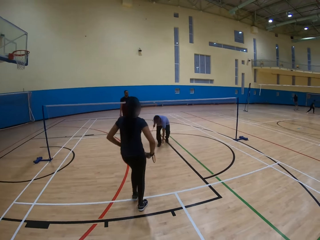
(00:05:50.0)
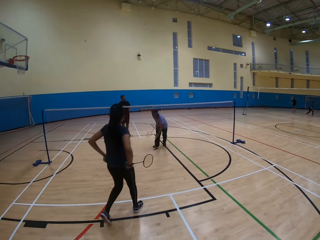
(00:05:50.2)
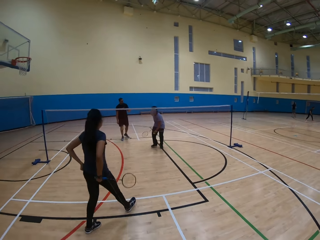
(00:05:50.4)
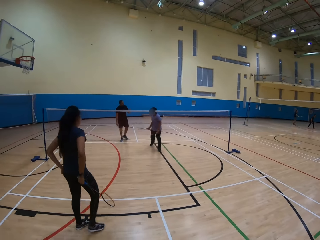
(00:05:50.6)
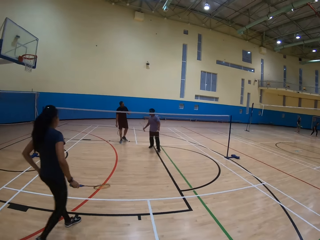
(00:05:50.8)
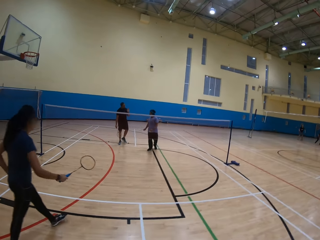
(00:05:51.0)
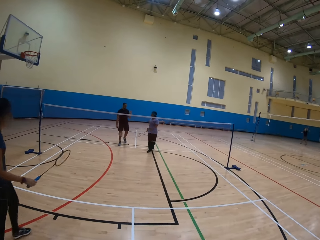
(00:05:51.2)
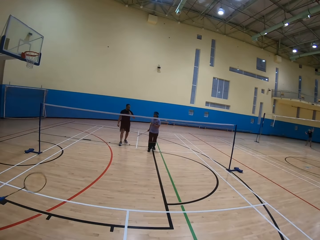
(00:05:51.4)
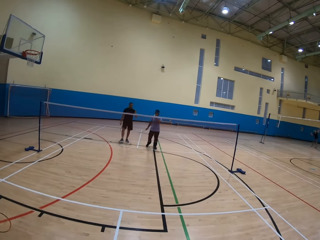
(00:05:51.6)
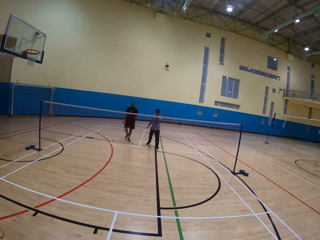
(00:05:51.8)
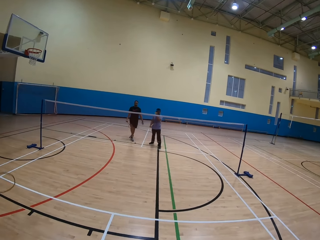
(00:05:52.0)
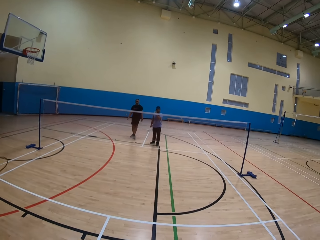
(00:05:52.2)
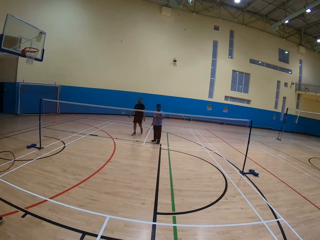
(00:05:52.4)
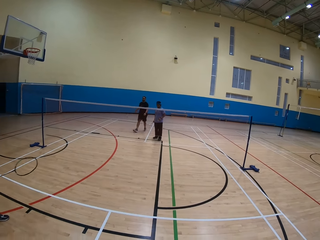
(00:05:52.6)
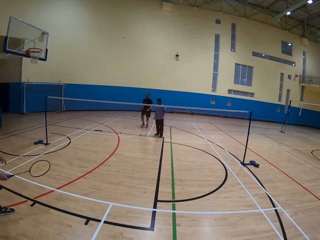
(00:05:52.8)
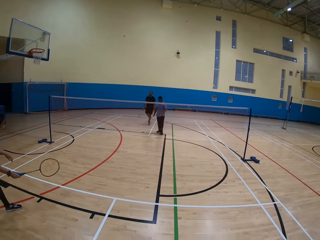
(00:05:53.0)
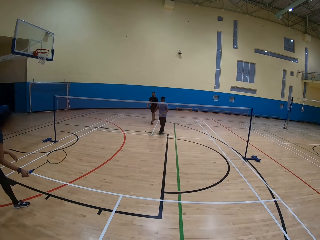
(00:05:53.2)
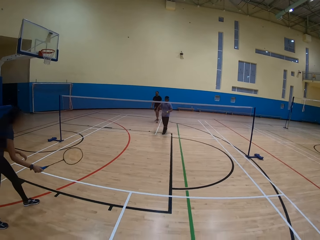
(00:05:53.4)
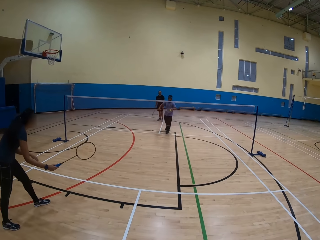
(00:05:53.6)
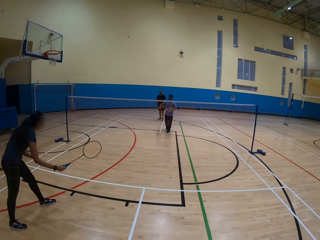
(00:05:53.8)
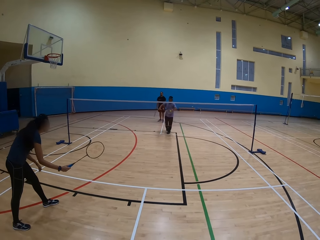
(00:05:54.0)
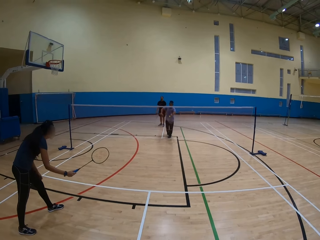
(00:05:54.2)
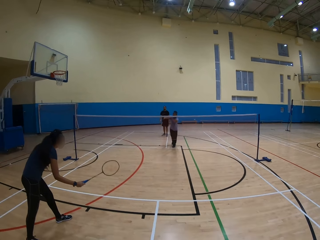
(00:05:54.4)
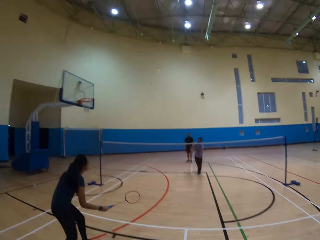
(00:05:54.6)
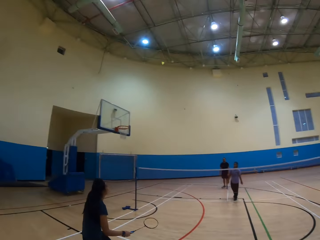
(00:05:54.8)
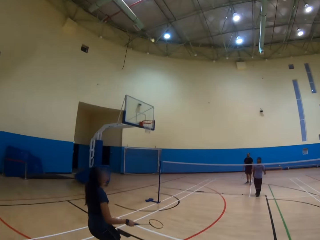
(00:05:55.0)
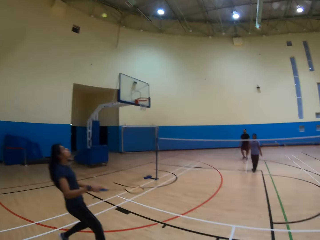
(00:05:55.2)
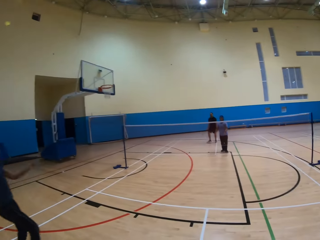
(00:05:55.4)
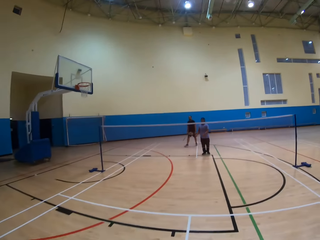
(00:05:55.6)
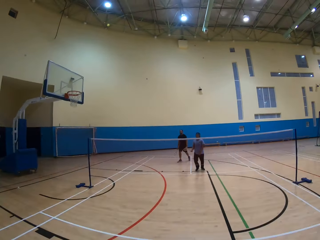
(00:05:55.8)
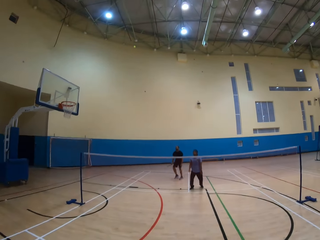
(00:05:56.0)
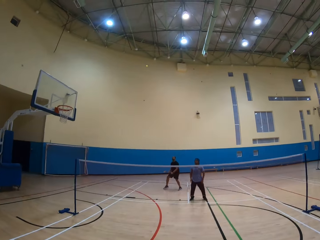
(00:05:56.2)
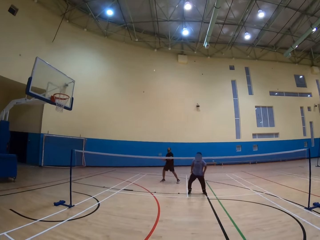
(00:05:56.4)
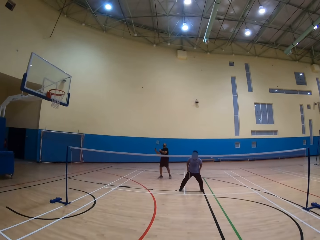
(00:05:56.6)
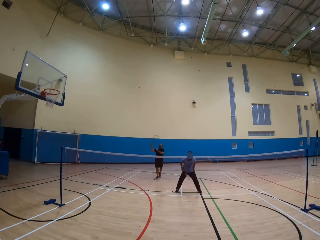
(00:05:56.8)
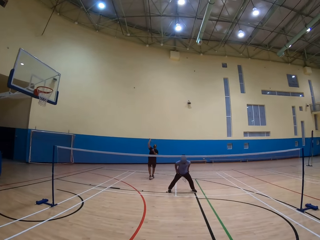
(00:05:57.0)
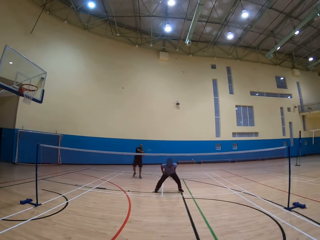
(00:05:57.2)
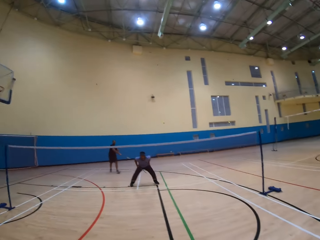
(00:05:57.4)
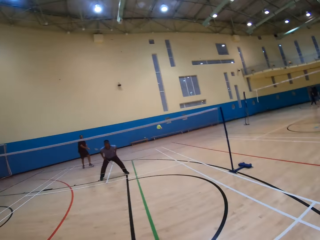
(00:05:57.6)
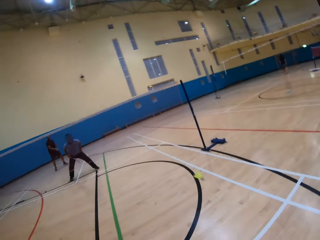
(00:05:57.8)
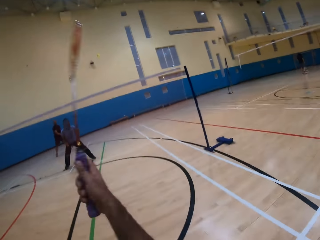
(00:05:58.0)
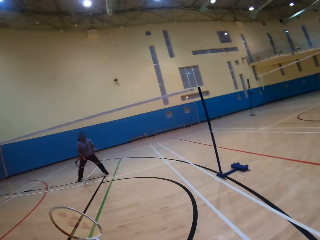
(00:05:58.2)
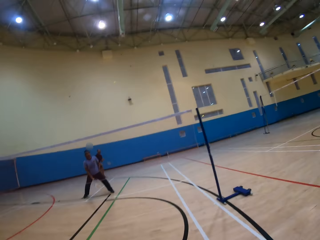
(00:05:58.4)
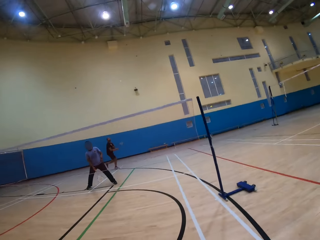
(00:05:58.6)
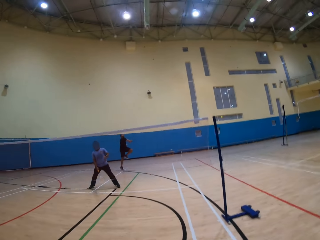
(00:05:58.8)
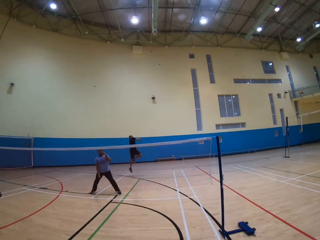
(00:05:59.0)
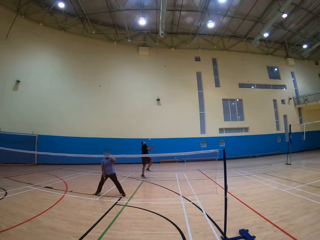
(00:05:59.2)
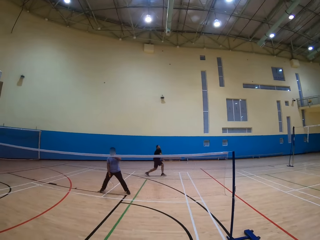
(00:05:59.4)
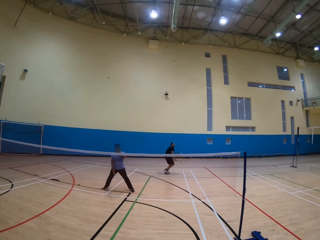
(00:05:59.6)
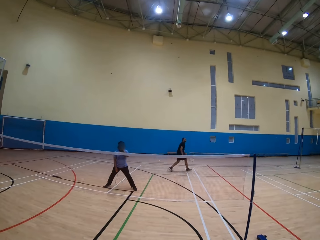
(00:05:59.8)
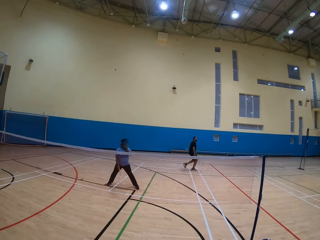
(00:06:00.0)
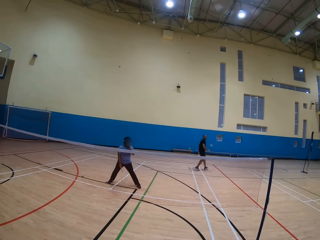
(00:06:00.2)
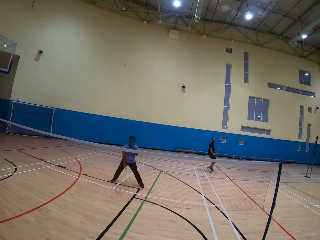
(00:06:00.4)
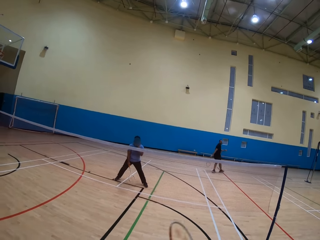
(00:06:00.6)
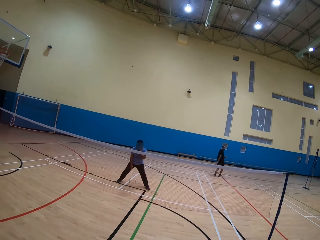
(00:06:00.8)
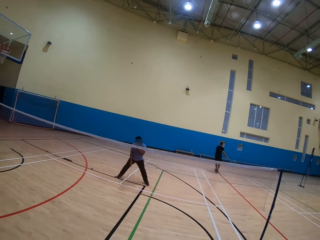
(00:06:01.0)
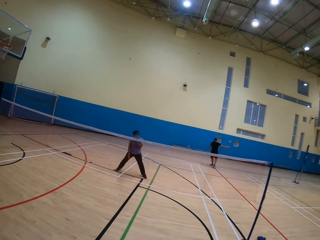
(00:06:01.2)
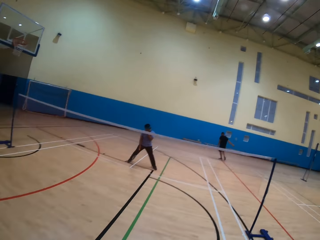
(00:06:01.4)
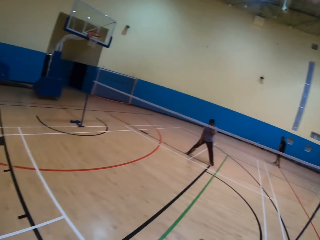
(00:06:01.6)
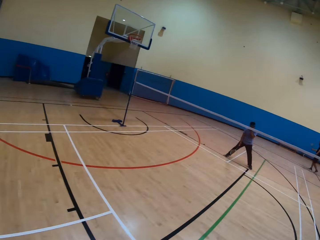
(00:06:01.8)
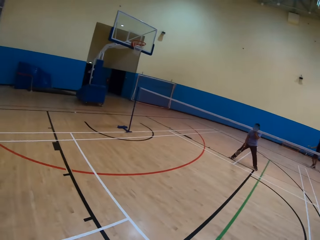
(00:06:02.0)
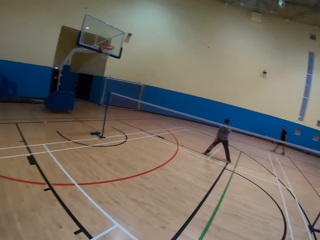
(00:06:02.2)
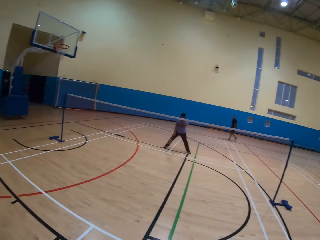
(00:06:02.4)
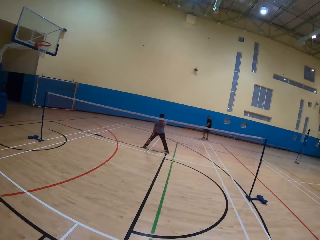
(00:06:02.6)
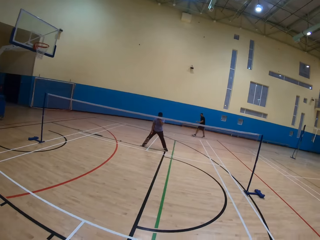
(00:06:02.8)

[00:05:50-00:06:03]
A man collects the ball and throws the ball. The camera wearer throws the shuttlecock. They look around.

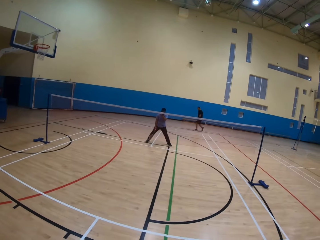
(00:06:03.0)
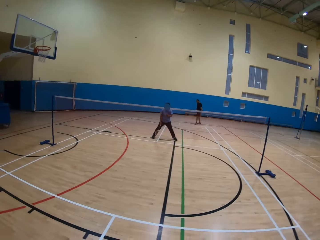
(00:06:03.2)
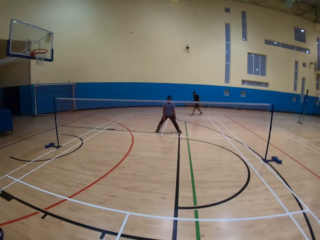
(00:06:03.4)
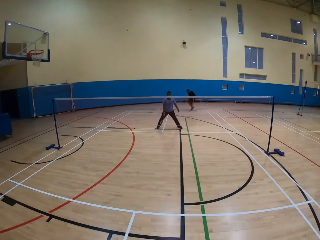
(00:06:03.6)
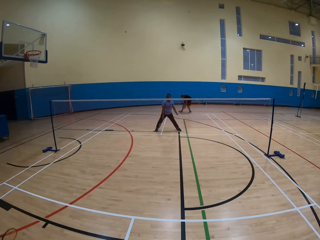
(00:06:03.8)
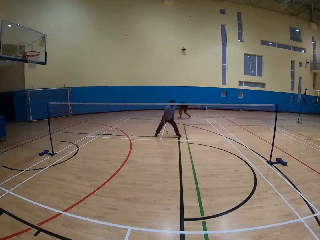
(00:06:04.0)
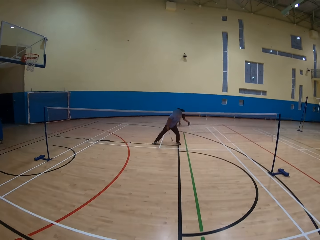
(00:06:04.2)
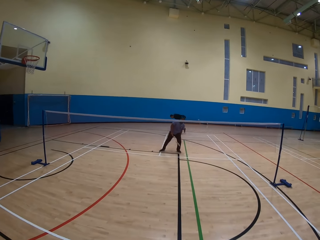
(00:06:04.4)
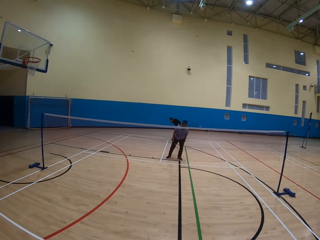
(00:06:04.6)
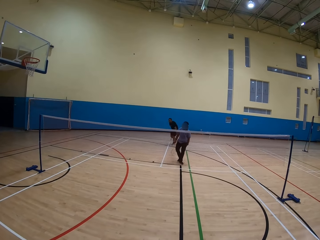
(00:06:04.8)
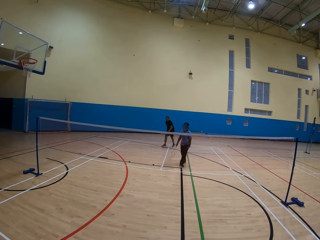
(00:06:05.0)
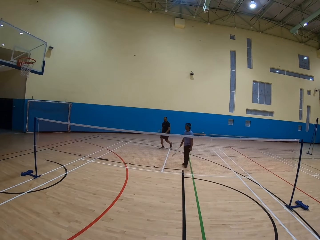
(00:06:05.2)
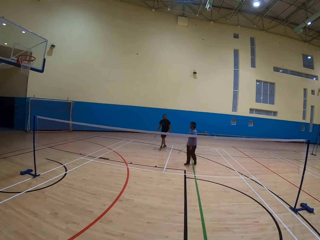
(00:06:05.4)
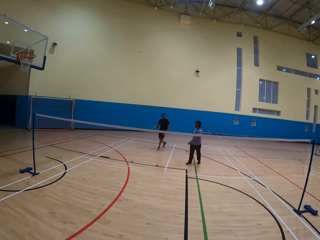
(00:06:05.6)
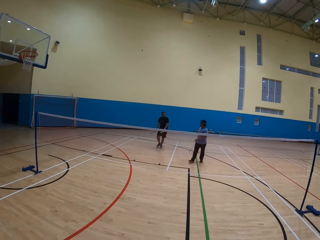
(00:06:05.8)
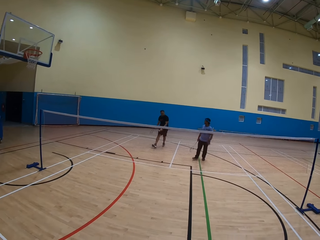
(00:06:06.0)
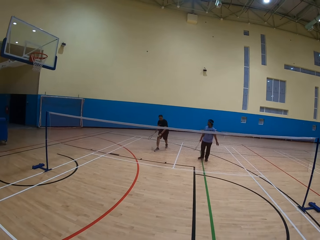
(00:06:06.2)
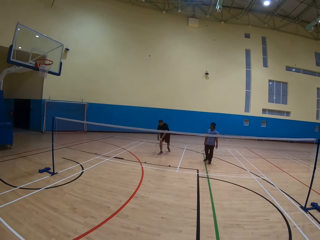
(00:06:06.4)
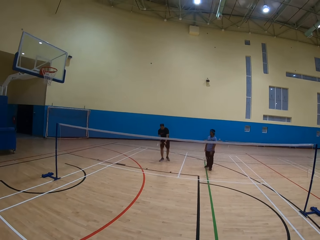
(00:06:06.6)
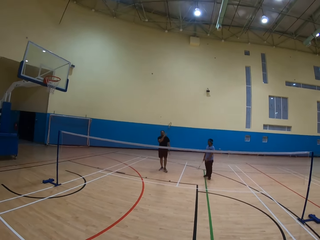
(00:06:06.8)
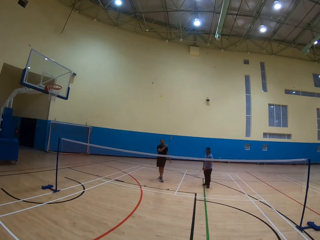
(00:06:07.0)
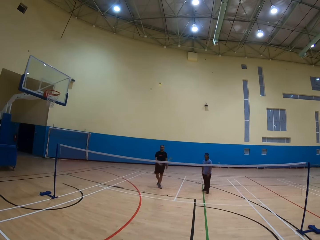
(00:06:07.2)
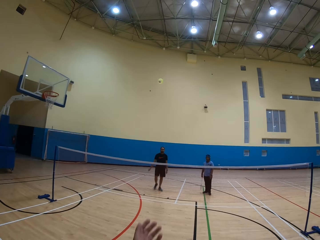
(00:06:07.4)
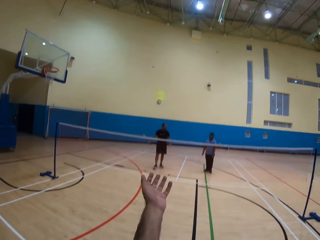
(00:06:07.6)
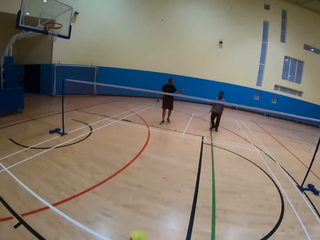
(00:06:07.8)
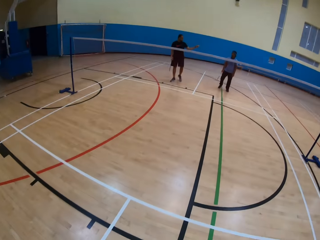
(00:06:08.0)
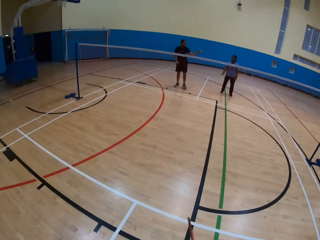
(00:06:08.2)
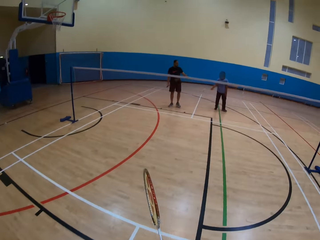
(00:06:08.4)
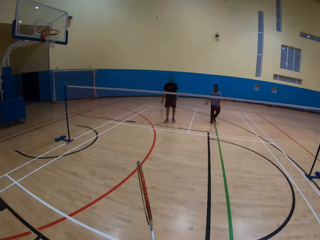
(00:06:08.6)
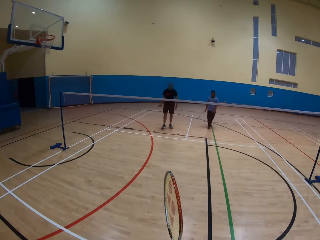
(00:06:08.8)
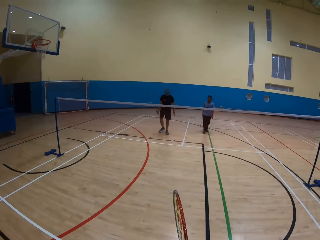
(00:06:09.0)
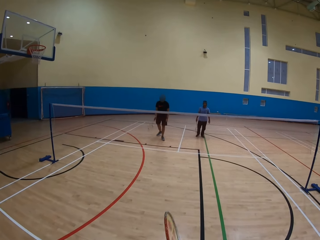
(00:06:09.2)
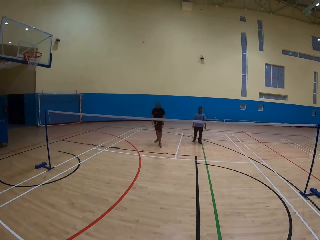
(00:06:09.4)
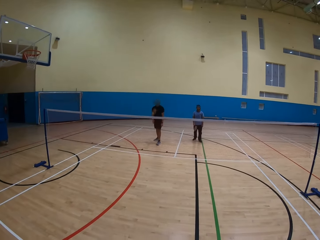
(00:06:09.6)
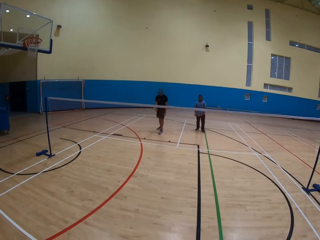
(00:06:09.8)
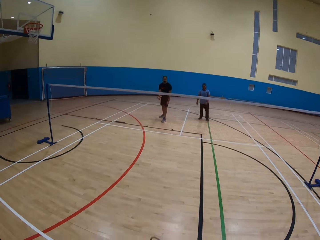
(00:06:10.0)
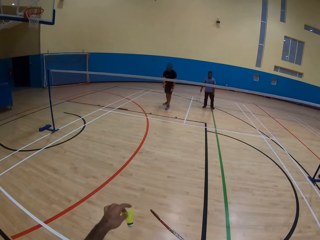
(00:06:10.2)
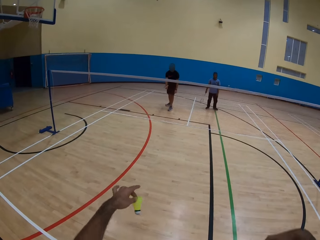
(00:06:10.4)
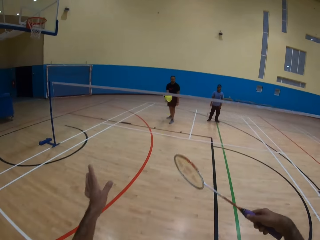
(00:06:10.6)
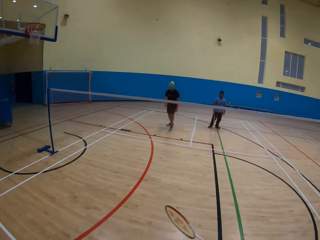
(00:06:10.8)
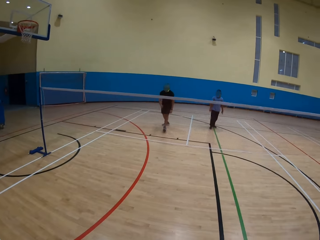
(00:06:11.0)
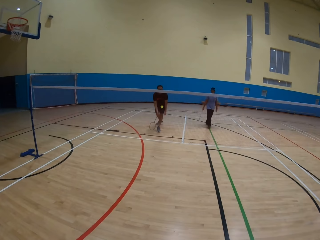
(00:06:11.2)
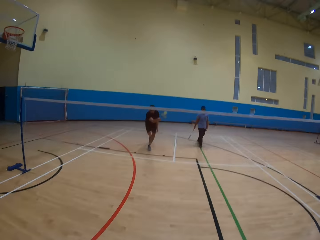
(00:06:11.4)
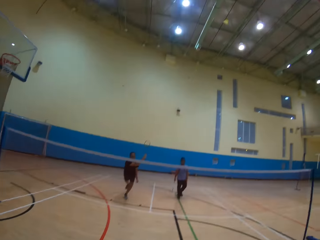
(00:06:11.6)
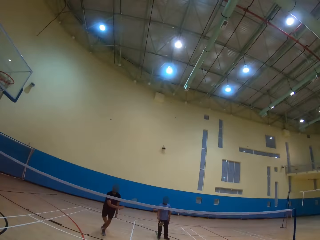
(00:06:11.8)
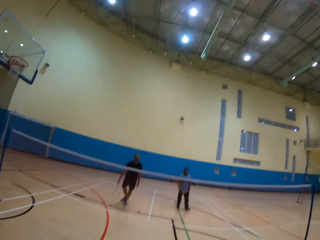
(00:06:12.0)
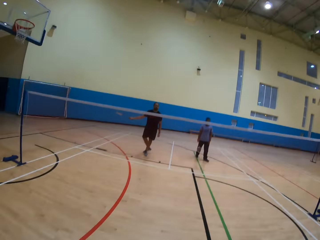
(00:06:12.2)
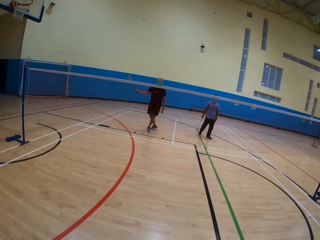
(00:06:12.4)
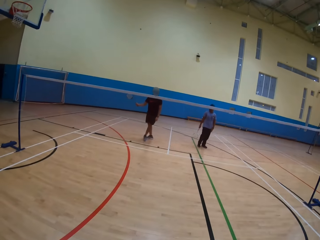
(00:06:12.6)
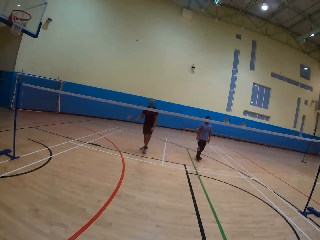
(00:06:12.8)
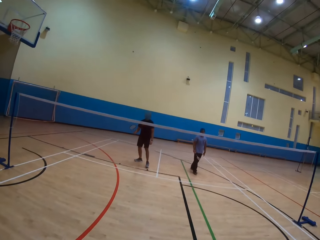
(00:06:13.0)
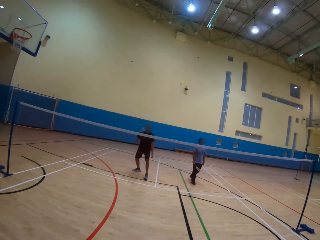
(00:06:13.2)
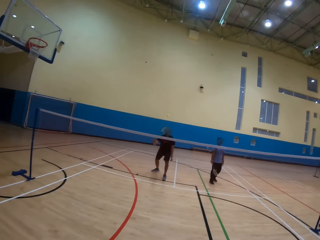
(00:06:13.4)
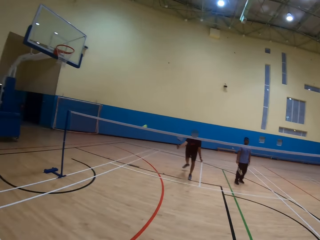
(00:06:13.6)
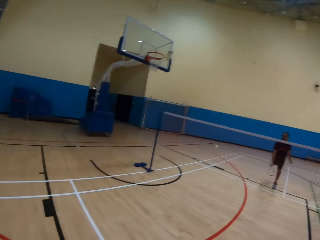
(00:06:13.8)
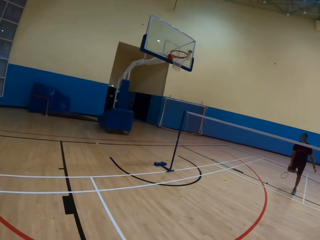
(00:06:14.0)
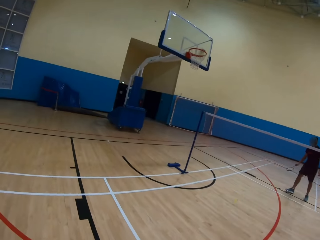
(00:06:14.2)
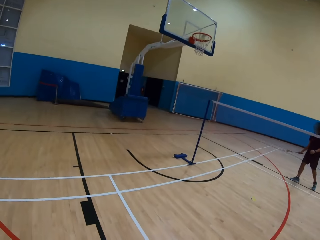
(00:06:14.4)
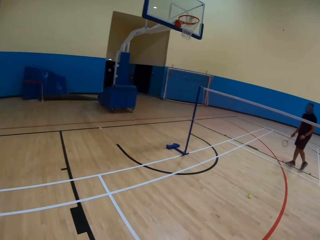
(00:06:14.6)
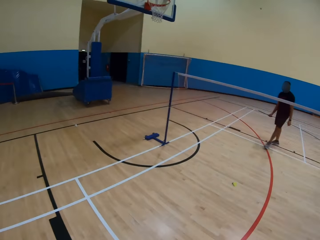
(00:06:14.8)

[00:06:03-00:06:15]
A man collects the ball and throws the ball. The camera wearer plays badminton. They catch the ball. They throw the ball.
